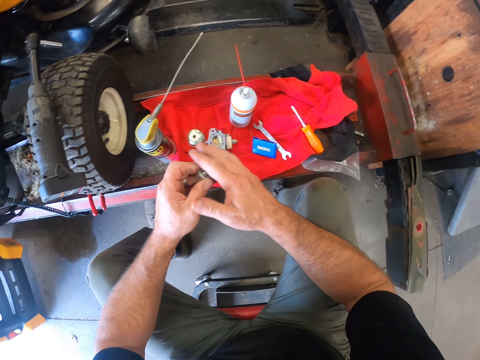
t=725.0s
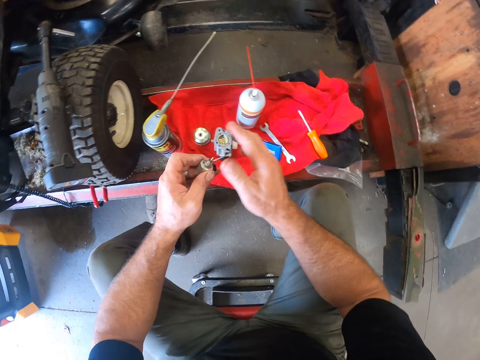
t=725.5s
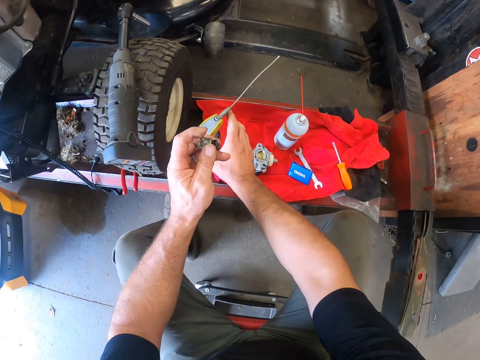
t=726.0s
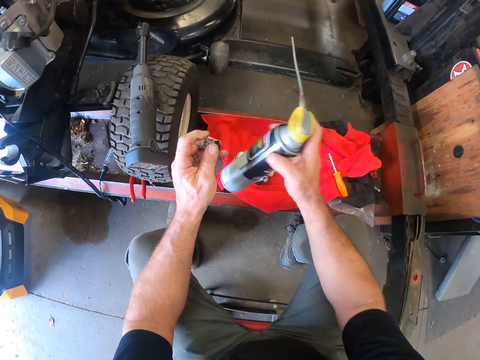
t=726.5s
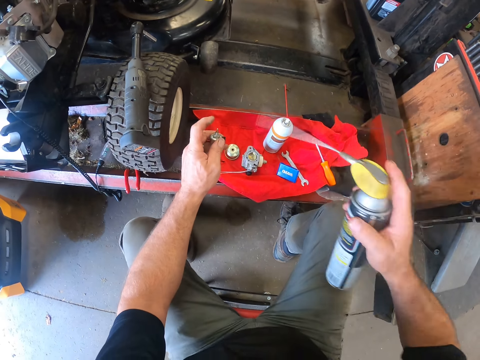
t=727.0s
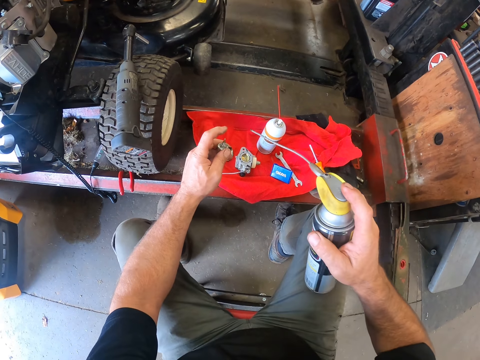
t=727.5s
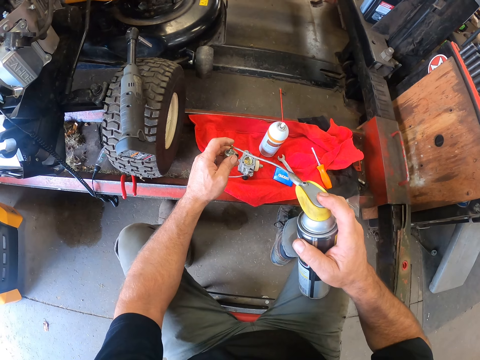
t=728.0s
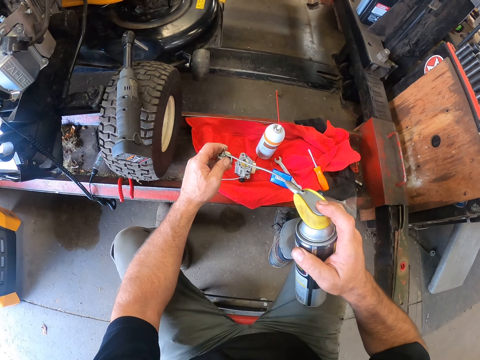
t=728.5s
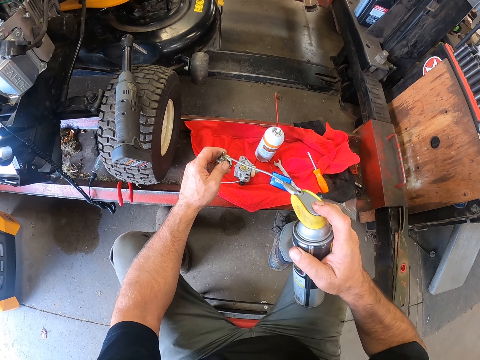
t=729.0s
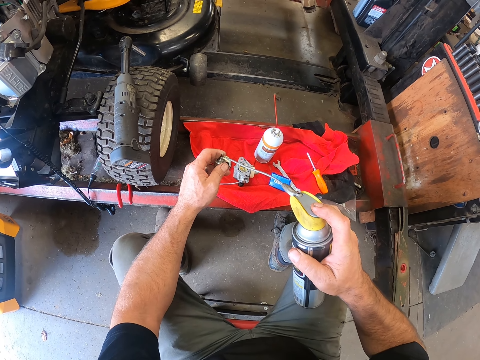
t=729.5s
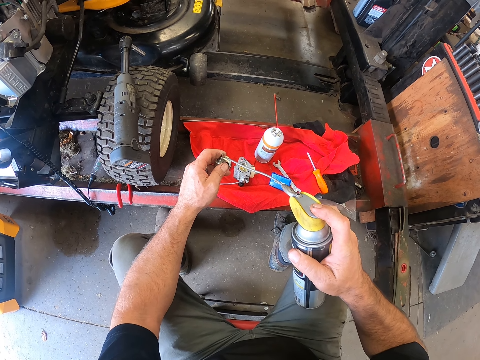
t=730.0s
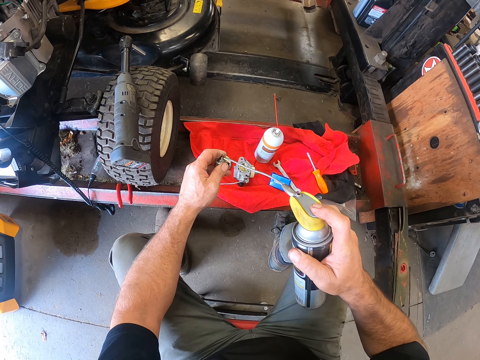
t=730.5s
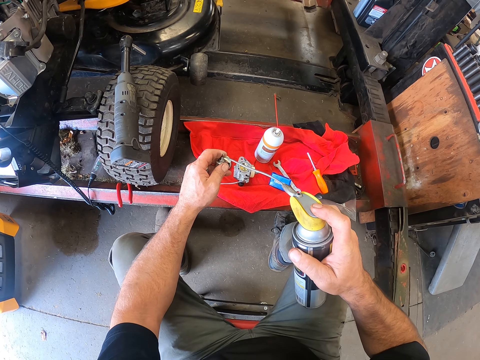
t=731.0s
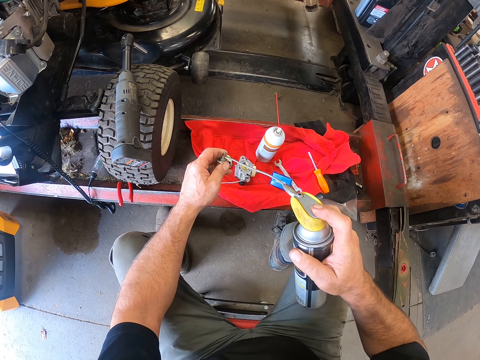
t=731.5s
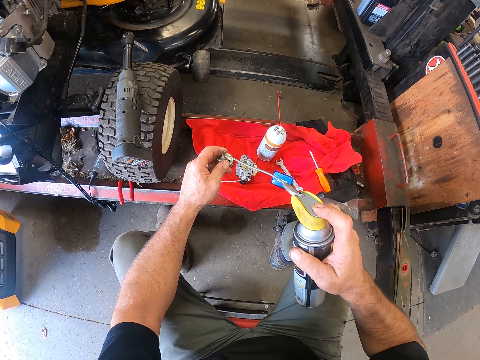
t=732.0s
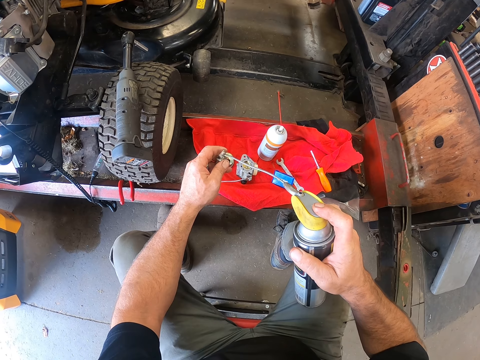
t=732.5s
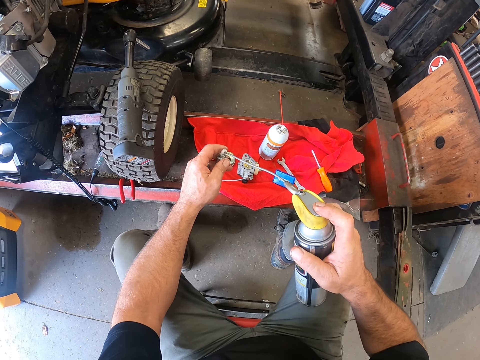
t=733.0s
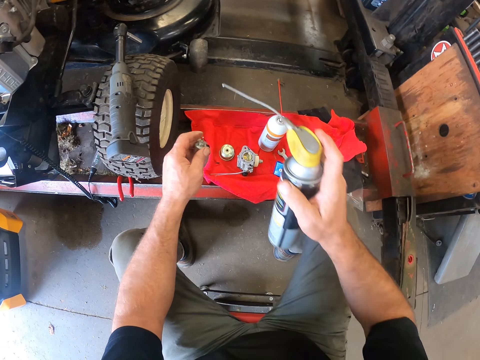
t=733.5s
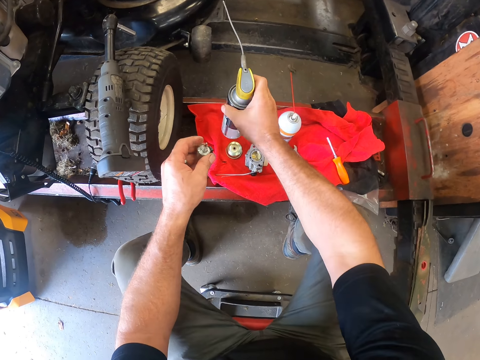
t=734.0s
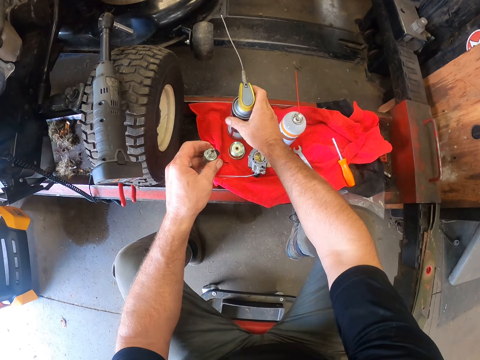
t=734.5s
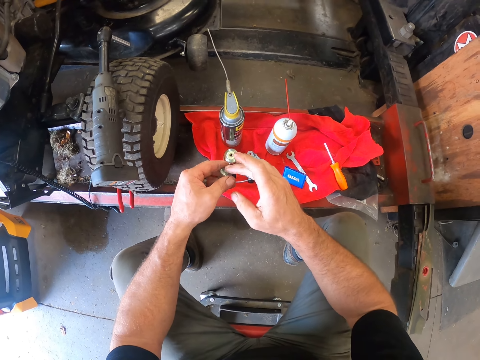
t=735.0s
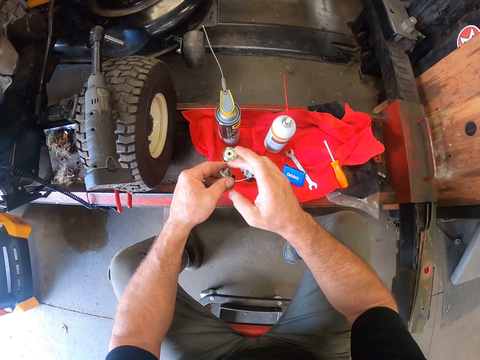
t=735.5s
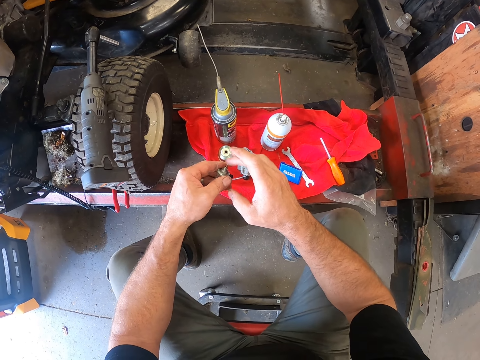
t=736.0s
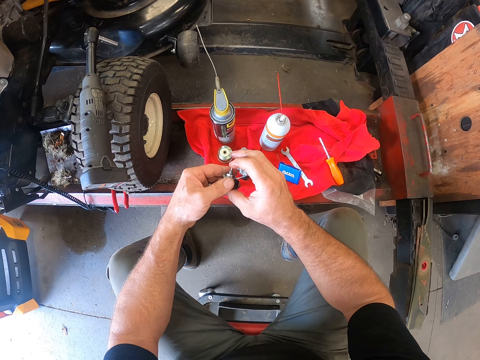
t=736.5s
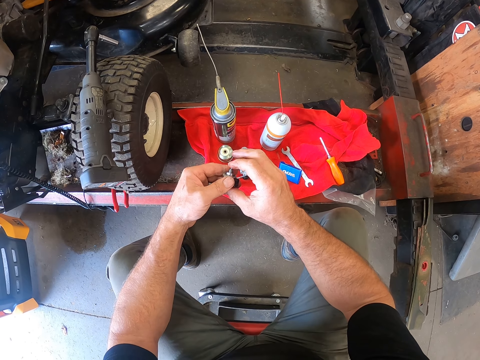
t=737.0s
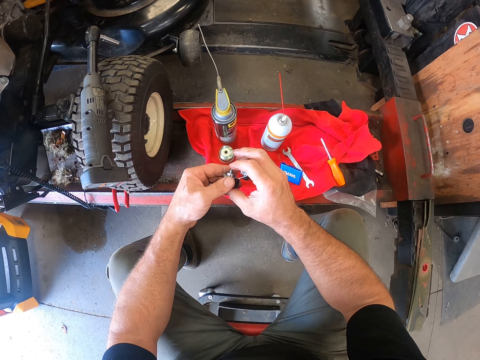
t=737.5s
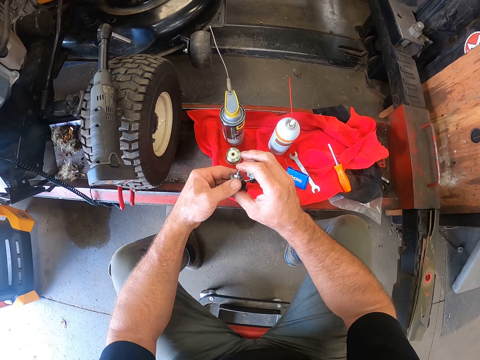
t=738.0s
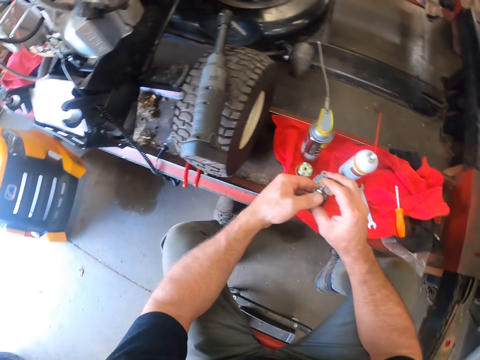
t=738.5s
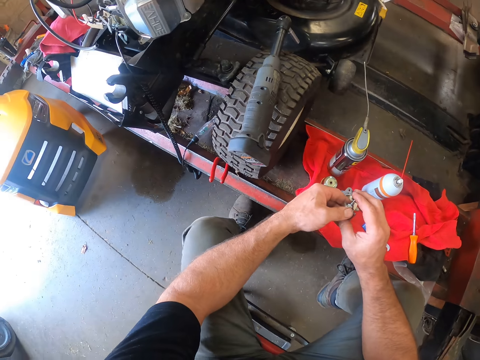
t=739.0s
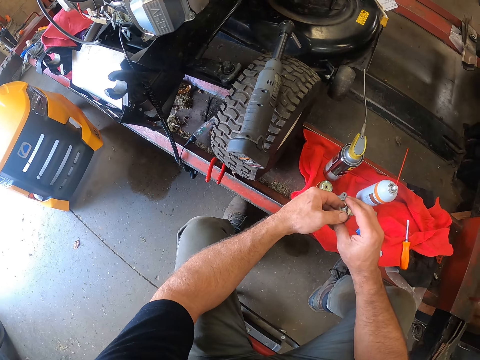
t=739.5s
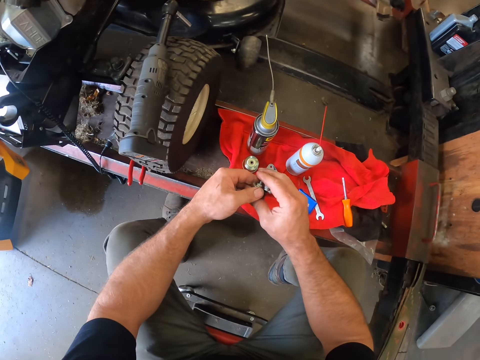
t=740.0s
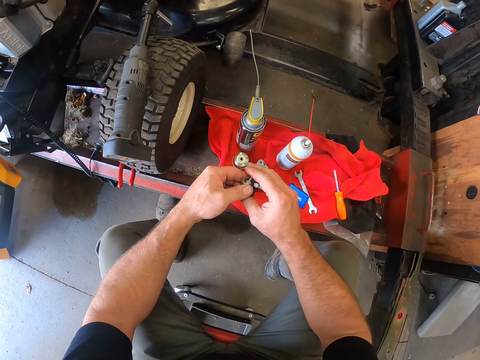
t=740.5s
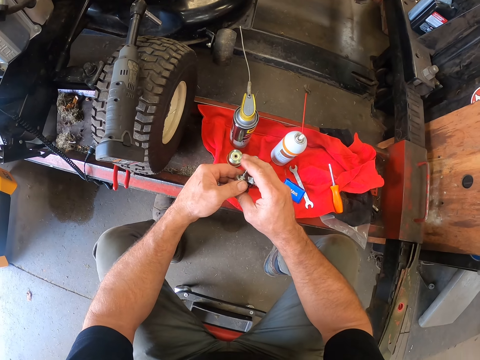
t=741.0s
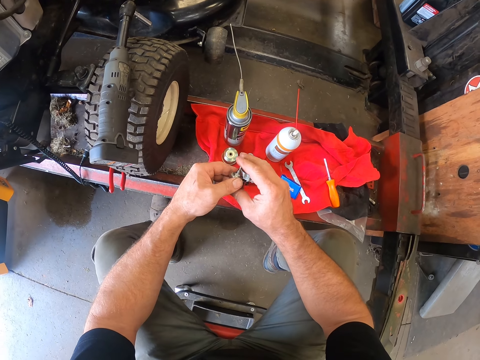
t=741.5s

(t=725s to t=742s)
The camera wearer grabs another lubricant spray can on the cloth with his right hand. He shakes the can in his right hand. He sprays a motor shaft with the lubricant spray. He sprays on the cover. He puts the lubricant spray can on the fabric. He taps the motor shaft on the hand, presses the motor shaft with a finger, and looks around the workshop.

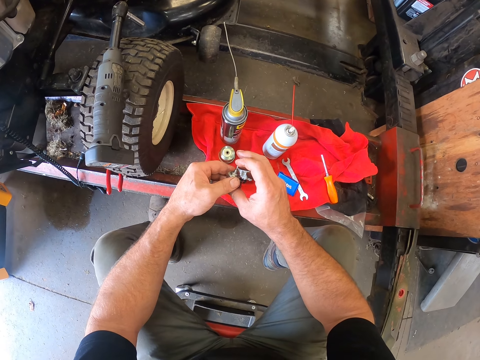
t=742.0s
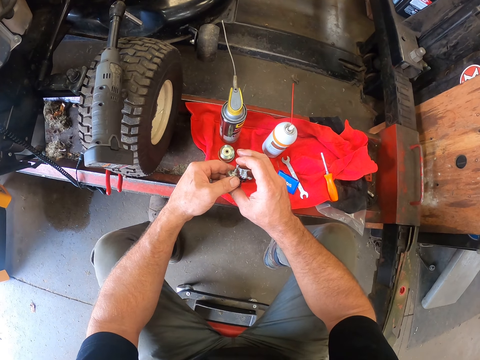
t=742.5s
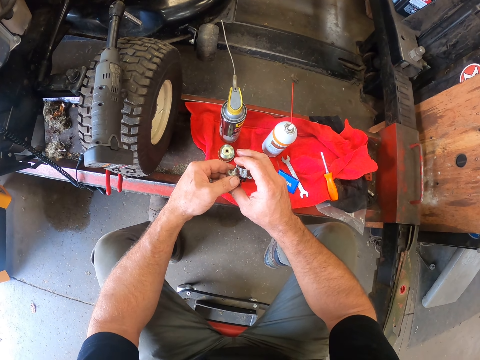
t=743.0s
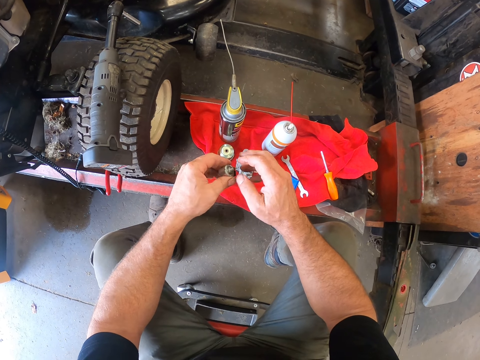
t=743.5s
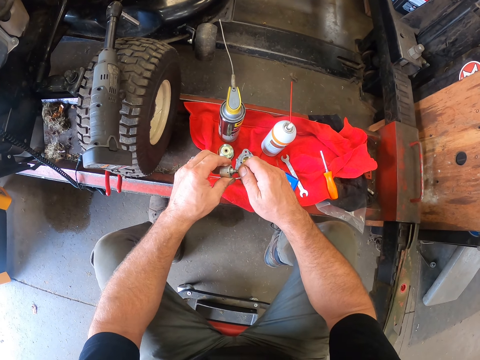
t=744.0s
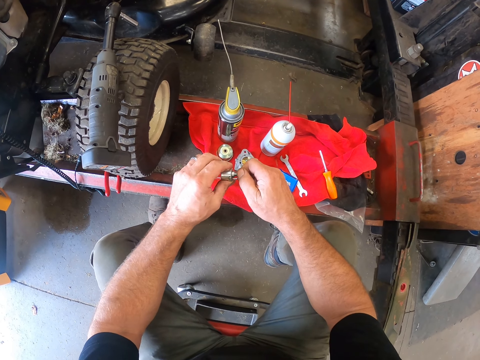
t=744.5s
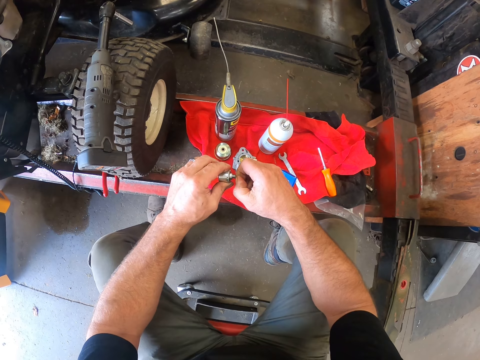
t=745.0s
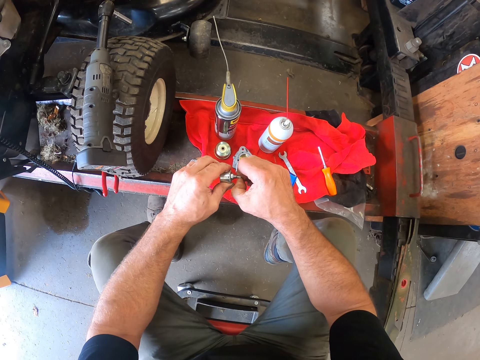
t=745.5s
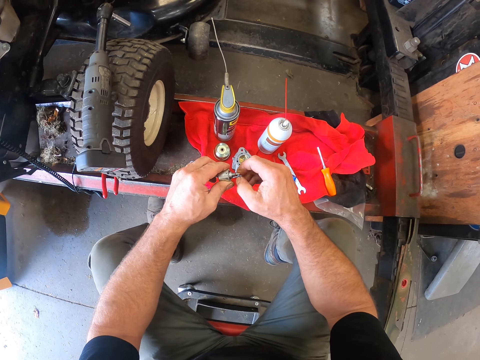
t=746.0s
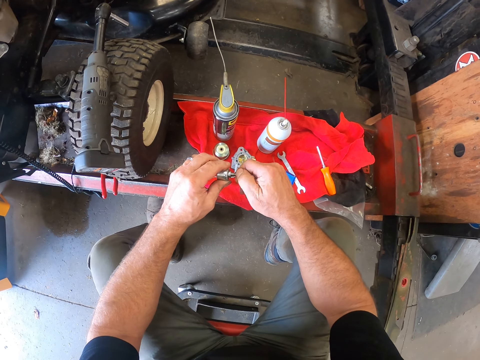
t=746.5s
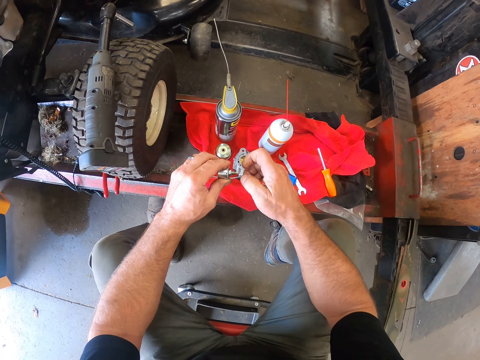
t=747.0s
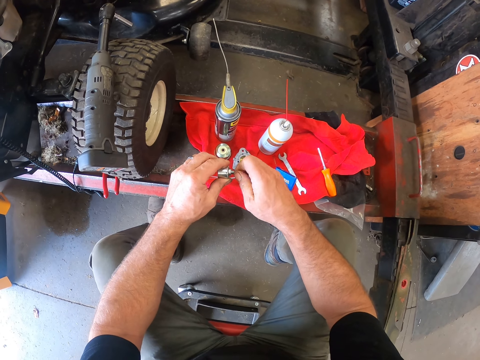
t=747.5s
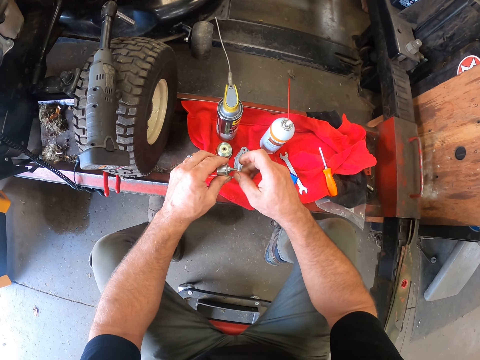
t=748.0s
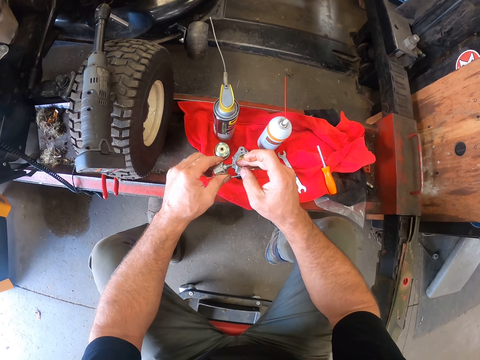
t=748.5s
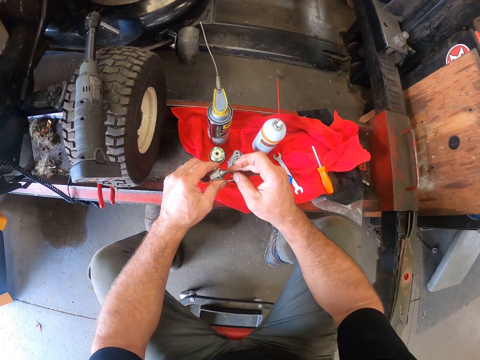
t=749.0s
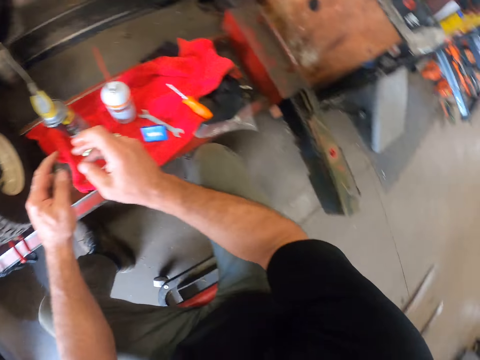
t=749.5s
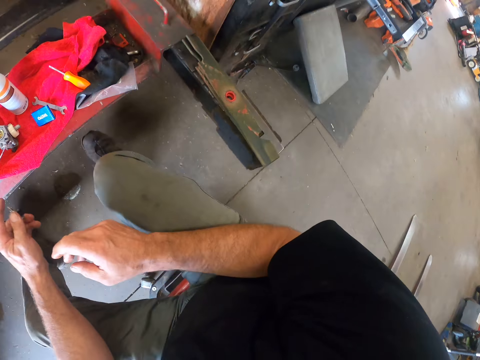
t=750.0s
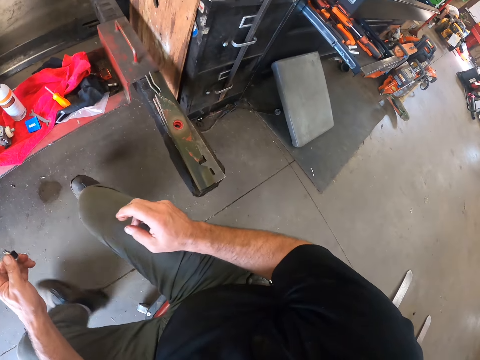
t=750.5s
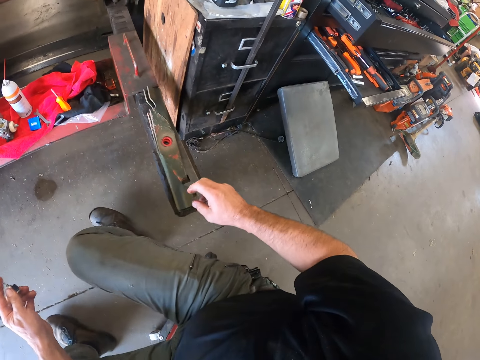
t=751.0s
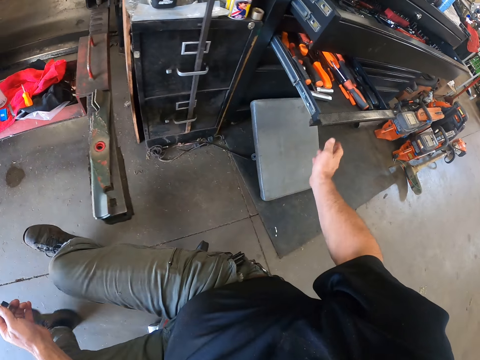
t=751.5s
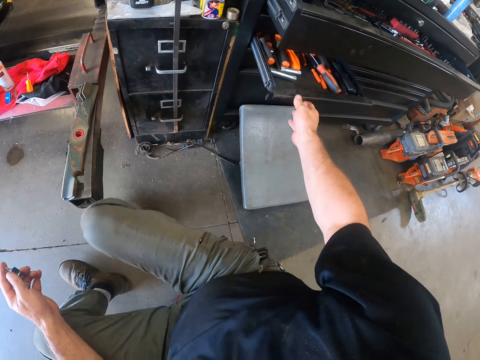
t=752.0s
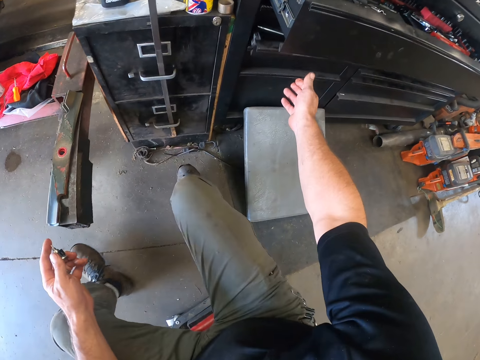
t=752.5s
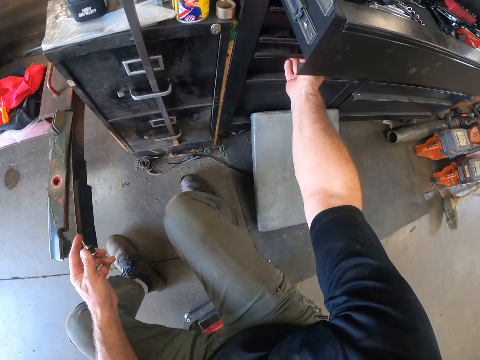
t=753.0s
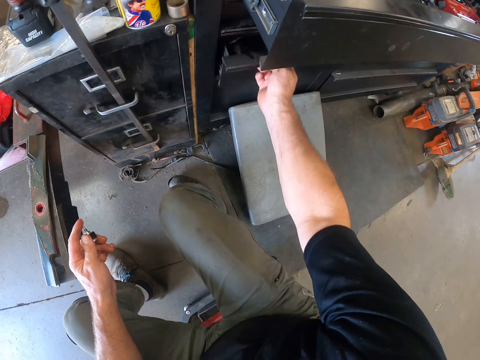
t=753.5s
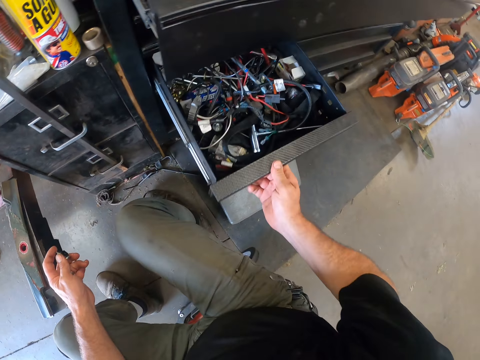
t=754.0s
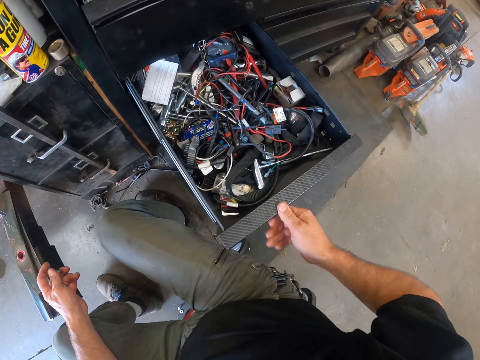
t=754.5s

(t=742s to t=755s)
The camera wearer adjusts a motor shaft on the hand. He clicks on the bottom cover of the third device with both hands. He taps the motor shaft with a finger. He drives the workshop stool while still seated on it. He pushes in a cupboard lever or toolbox drawer with his right hand. He pulls out the lever on the cupboard.
